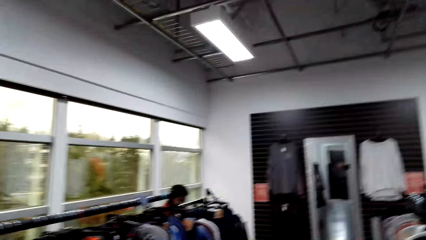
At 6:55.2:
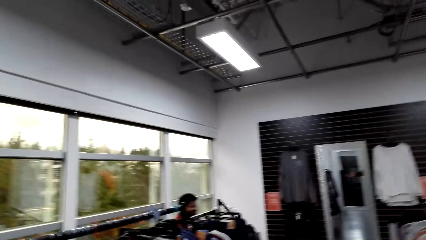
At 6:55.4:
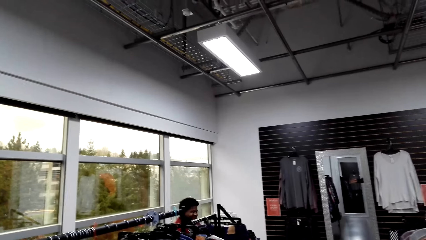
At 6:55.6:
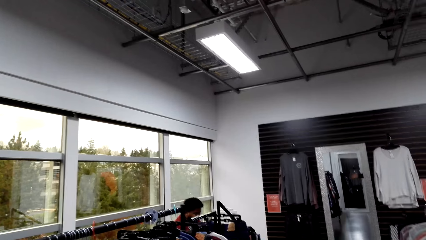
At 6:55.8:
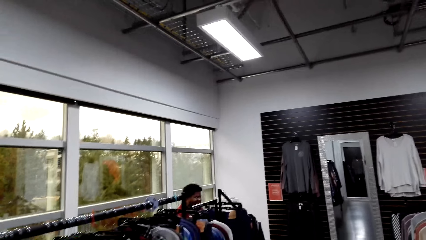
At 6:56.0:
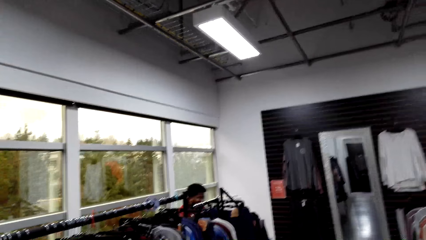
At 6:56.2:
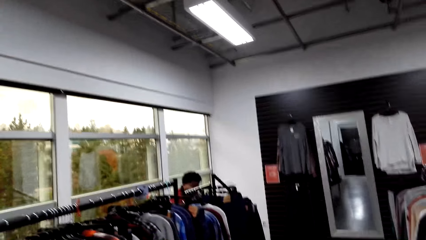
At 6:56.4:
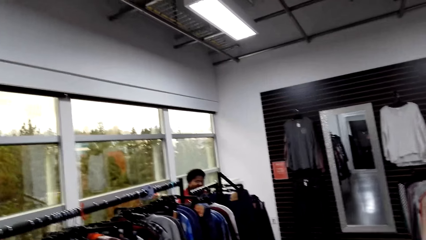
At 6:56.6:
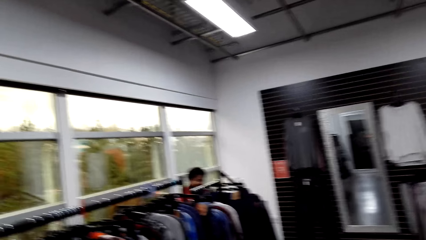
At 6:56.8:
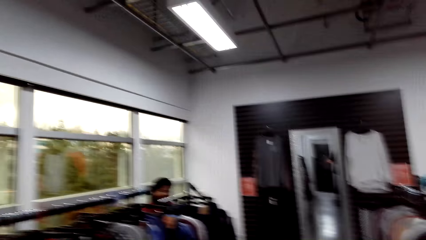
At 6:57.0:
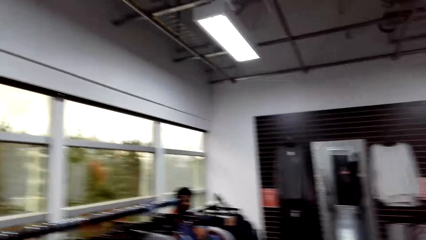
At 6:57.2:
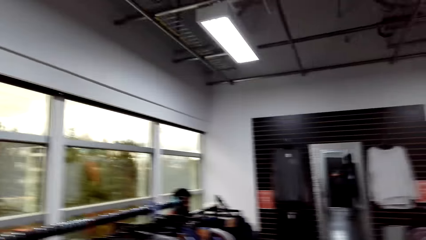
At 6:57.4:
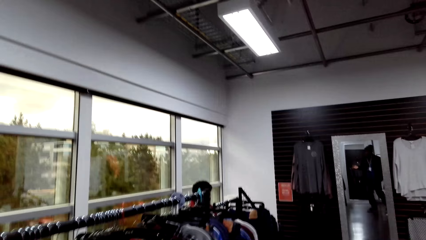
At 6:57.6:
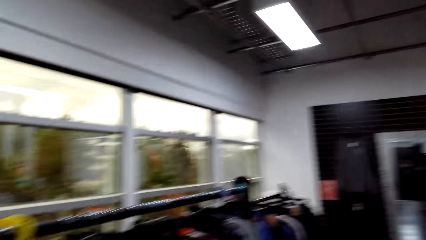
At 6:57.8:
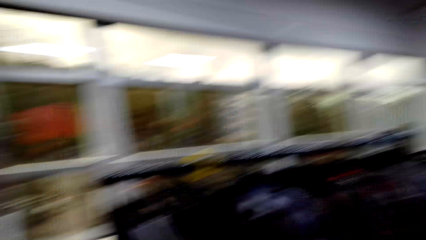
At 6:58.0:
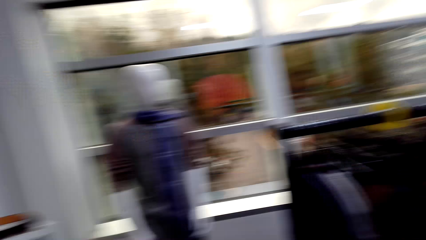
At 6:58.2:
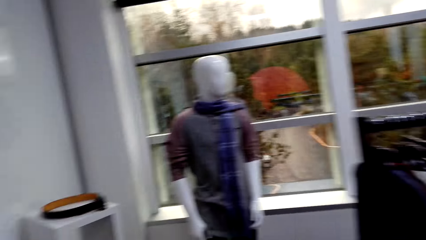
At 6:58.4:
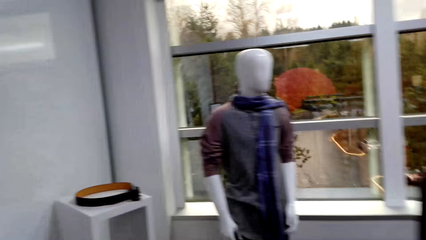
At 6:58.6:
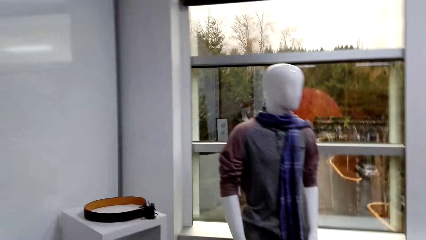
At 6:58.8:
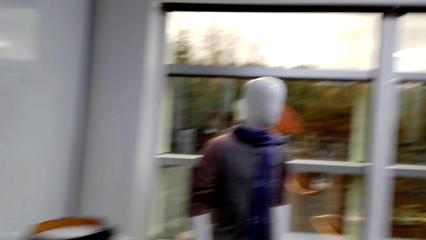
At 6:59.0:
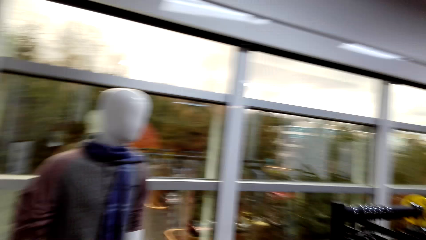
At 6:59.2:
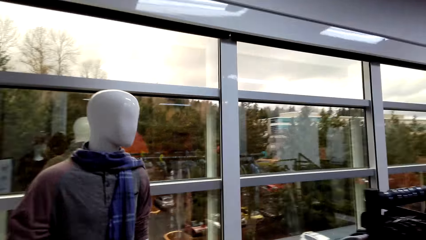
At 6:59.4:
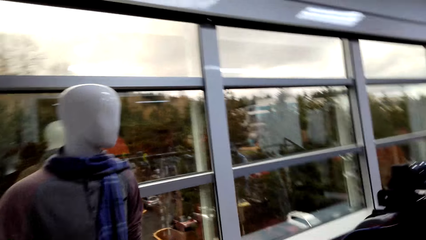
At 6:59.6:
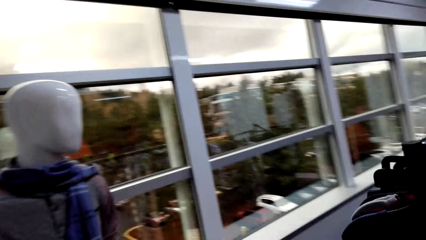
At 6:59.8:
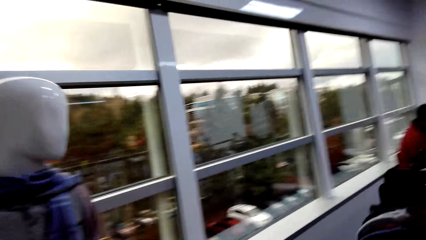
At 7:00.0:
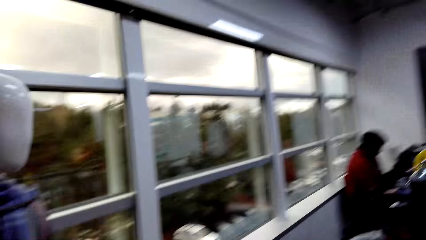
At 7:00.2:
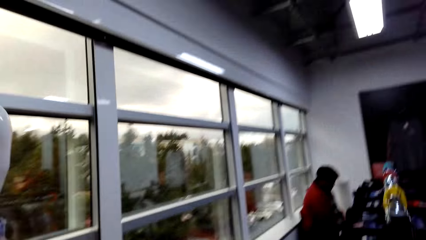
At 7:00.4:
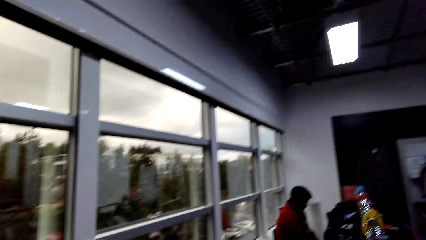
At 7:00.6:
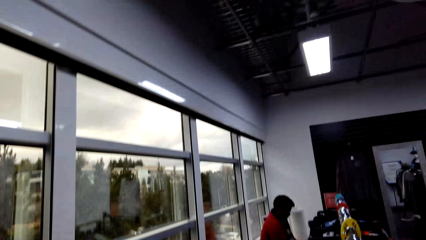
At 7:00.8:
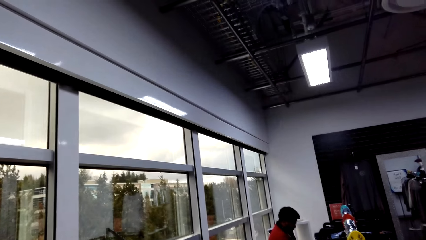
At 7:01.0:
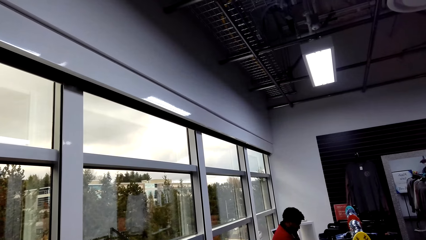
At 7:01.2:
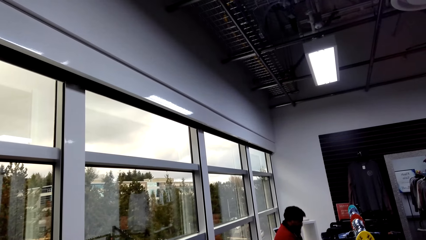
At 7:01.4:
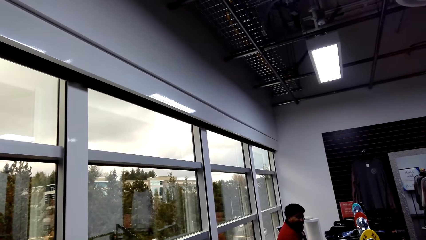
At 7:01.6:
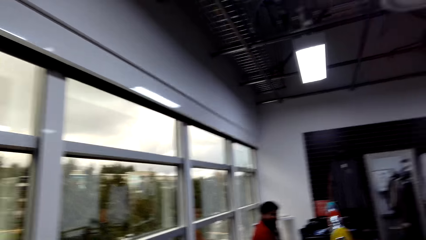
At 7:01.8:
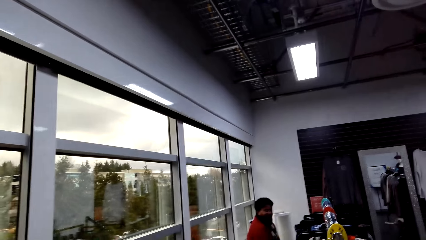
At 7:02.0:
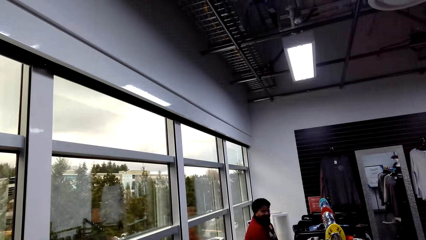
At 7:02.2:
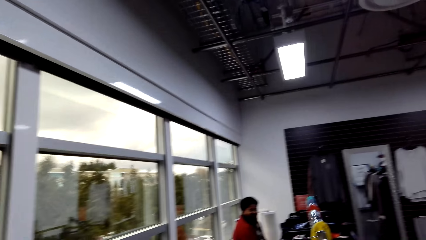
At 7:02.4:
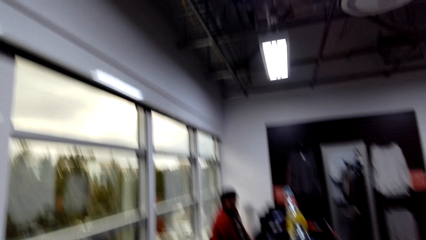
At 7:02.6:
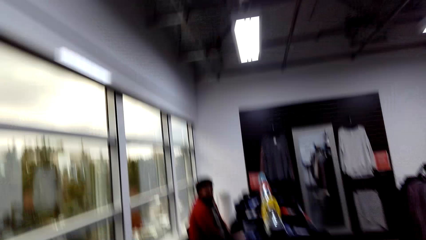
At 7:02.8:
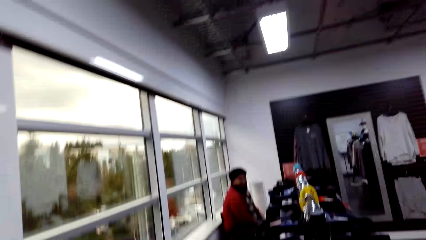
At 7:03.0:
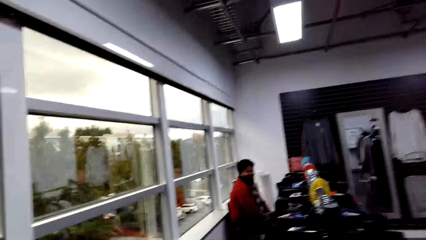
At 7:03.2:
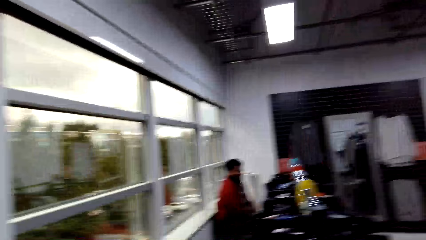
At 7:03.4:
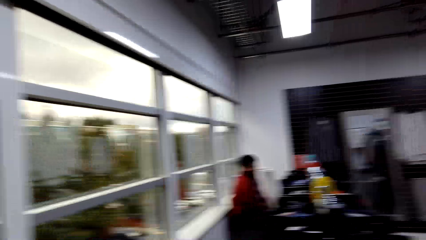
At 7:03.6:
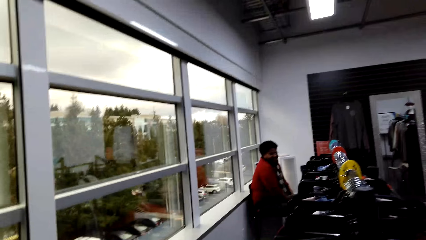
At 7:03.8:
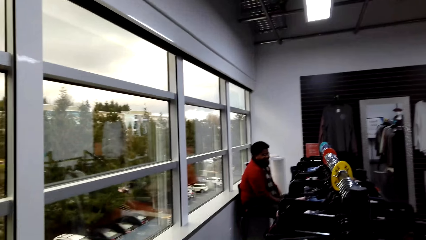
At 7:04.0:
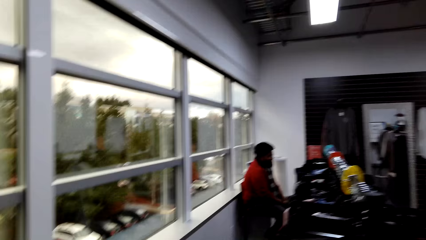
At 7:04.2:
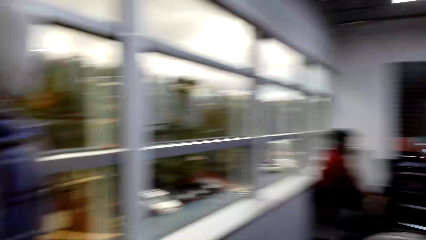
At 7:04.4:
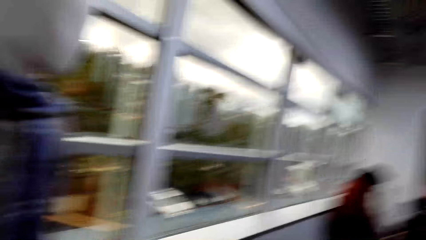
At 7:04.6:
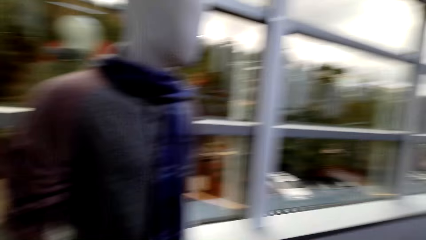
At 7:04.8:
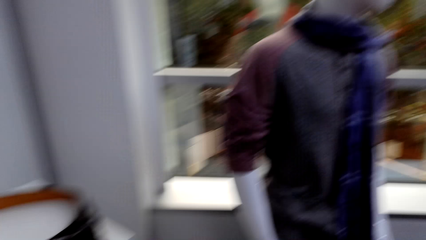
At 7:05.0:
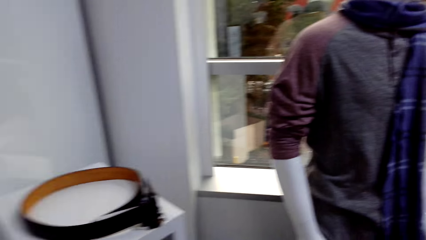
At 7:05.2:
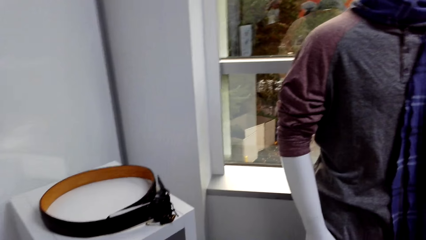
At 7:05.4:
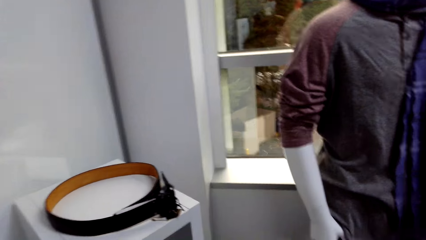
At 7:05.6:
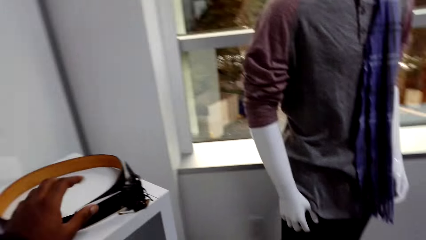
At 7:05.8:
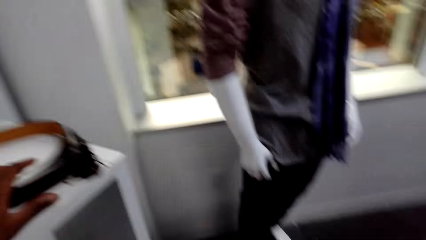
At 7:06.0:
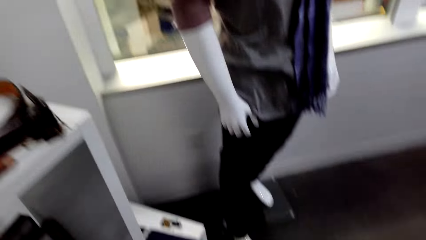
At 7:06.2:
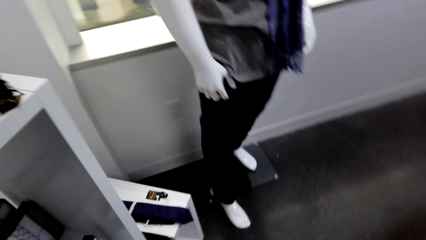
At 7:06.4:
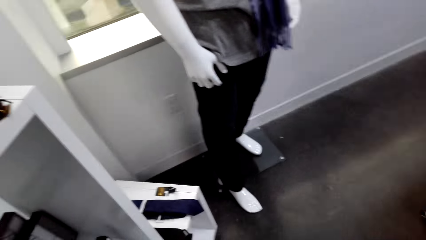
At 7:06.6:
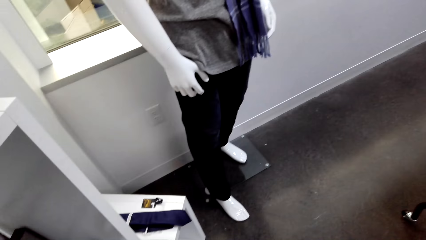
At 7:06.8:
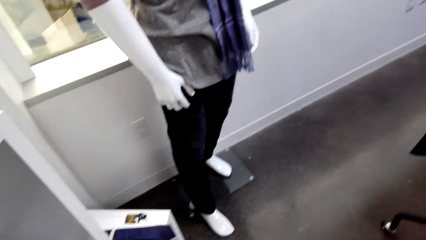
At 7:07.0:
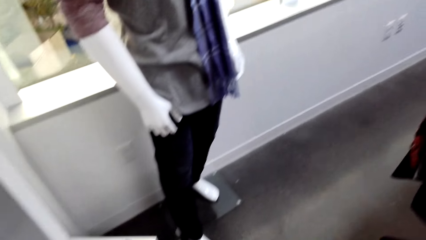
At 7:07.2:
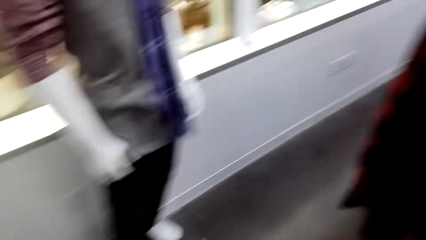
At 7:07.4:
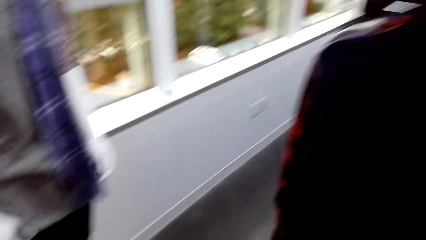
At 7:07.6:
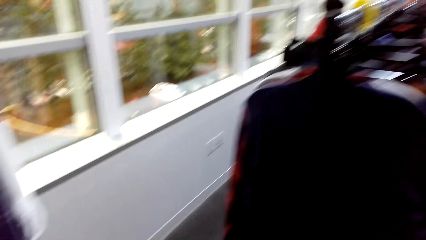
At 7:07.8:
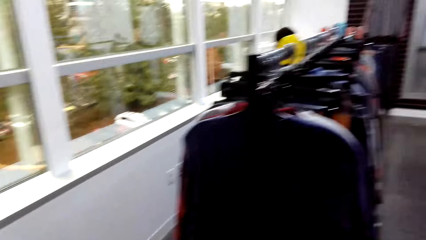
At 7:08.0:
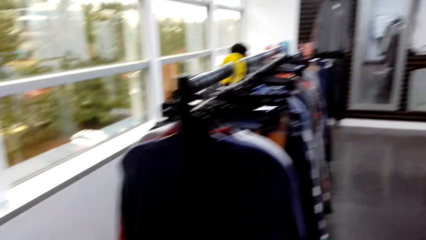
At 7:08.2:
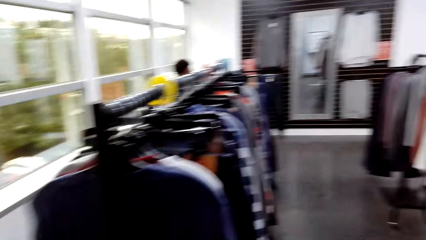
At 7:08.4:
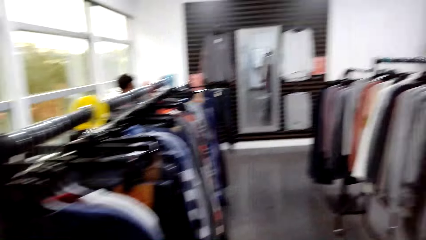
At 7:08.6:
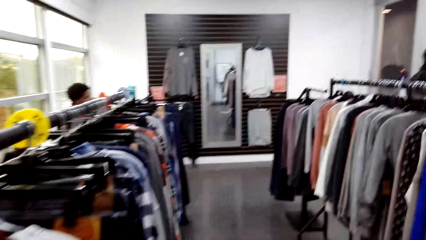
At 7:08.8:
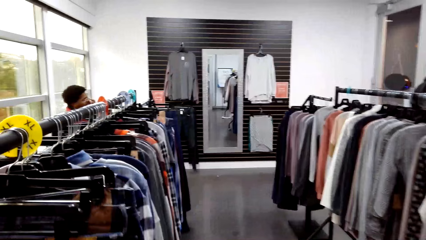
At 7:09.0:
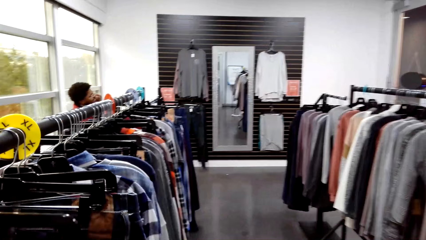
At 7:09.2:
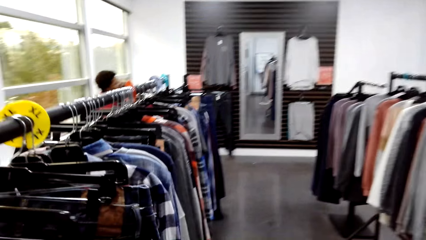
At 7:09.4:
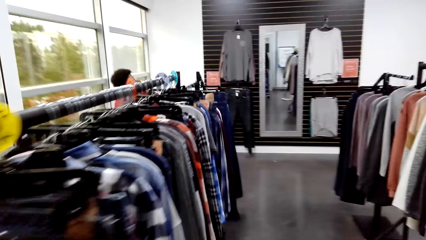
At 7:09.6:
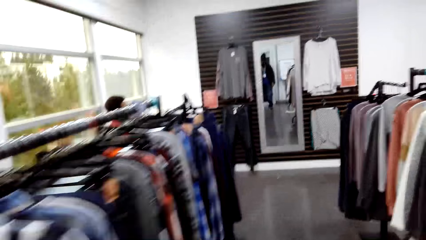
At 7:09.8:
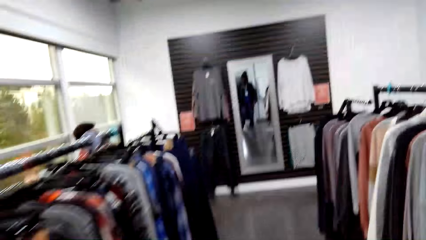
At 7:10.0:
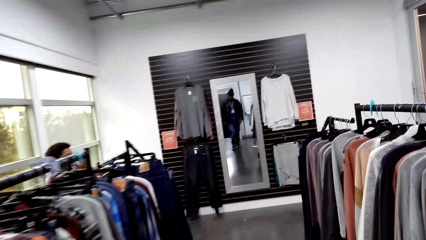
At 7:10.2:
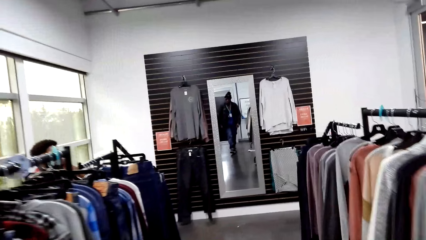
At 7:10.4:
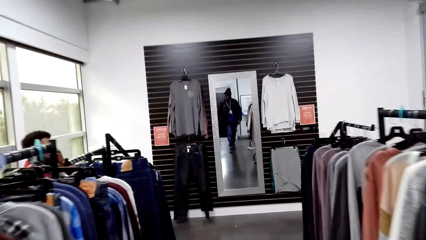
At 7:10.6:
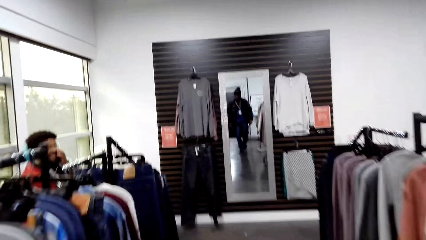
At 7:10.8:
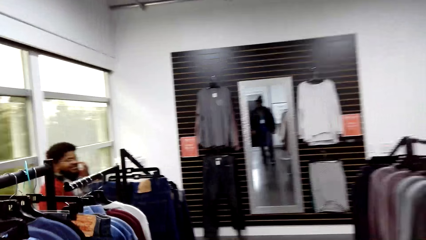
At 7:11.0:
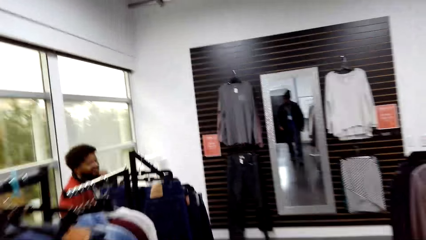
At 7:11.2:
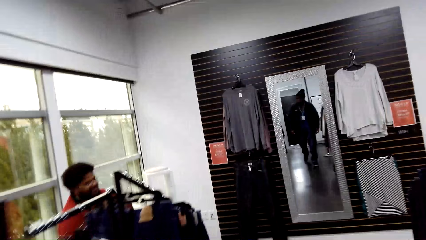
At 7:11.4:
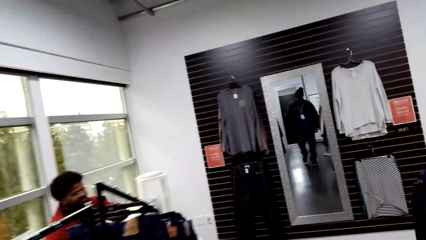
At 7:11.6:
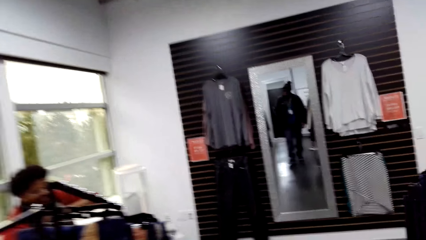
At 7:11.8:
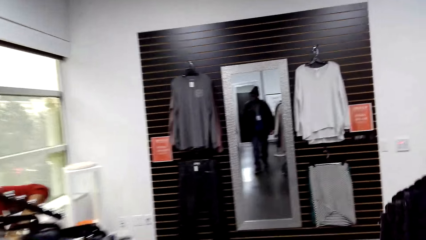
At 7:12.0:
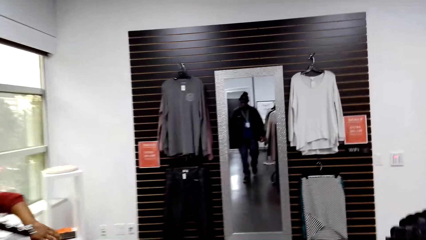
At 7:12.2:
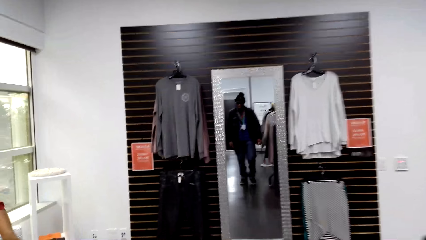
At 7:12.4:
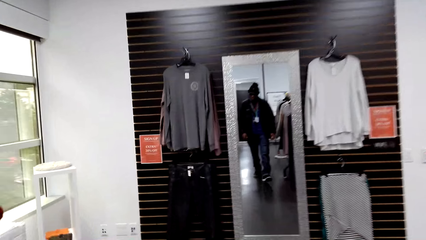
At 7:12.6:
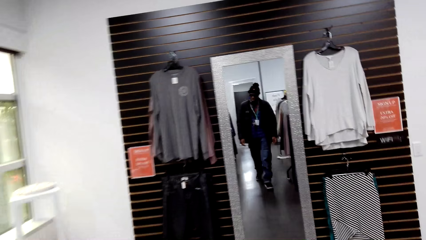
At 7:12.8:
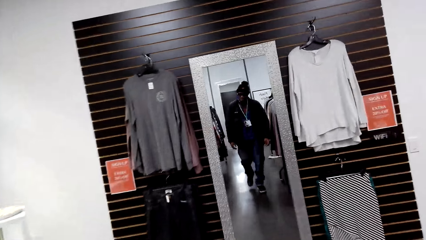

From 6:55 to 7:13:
The camera wearer looks around. They walk in the boutique.
